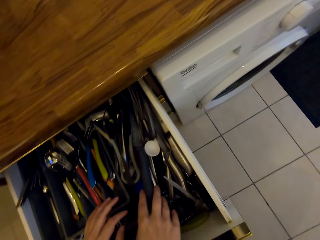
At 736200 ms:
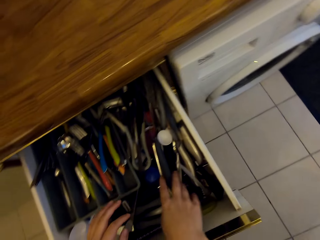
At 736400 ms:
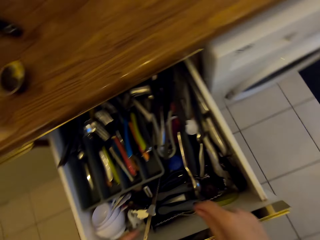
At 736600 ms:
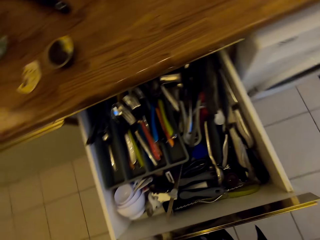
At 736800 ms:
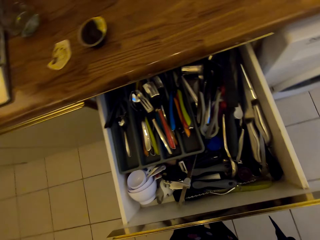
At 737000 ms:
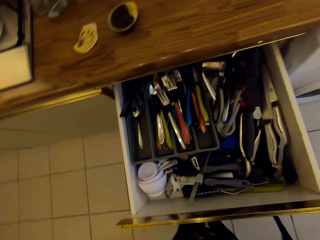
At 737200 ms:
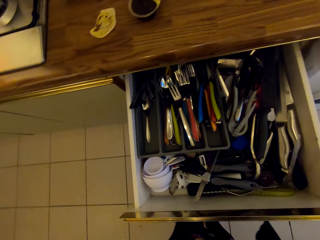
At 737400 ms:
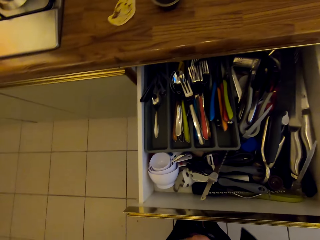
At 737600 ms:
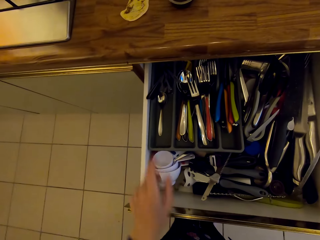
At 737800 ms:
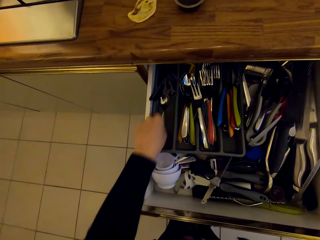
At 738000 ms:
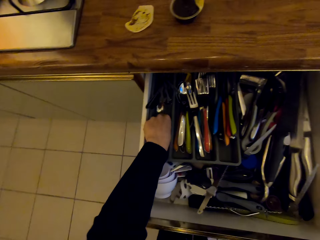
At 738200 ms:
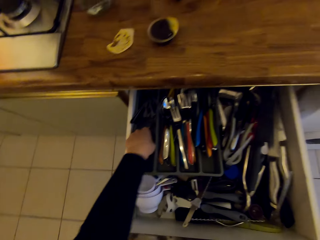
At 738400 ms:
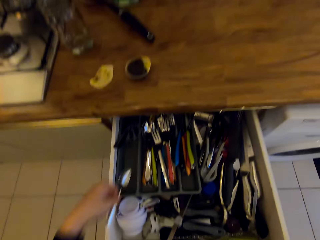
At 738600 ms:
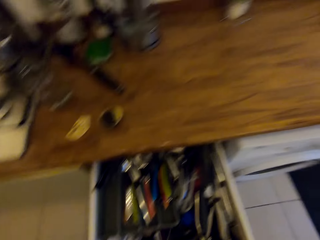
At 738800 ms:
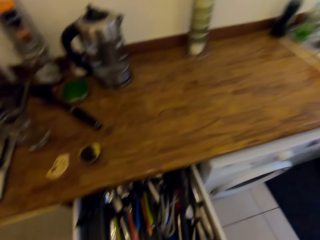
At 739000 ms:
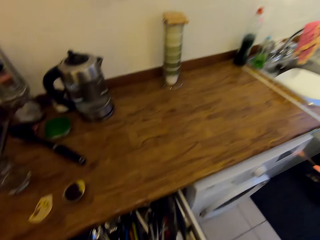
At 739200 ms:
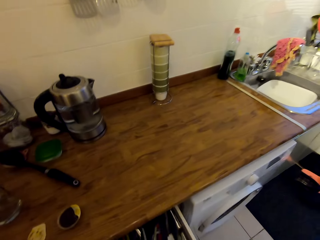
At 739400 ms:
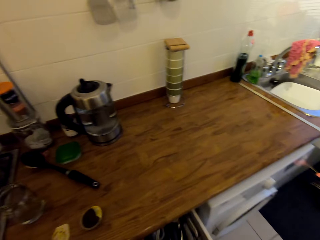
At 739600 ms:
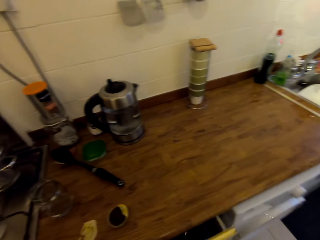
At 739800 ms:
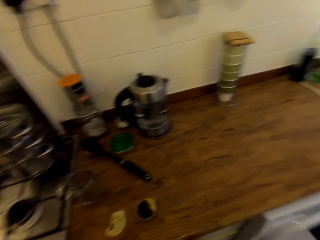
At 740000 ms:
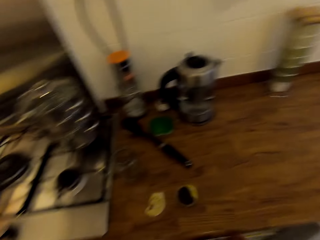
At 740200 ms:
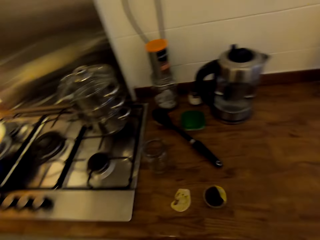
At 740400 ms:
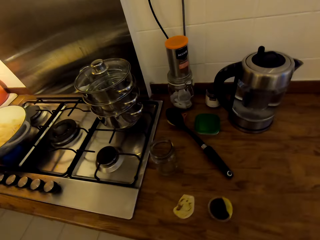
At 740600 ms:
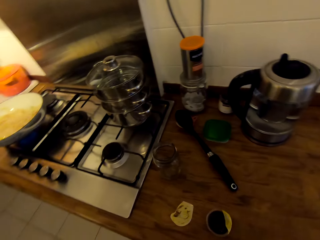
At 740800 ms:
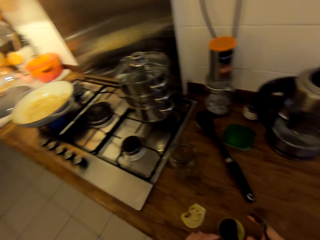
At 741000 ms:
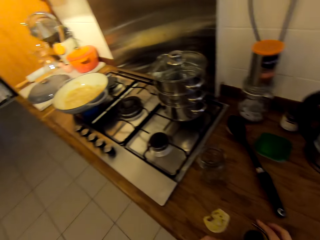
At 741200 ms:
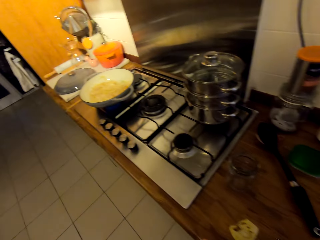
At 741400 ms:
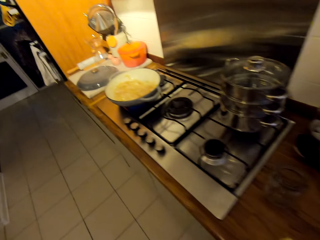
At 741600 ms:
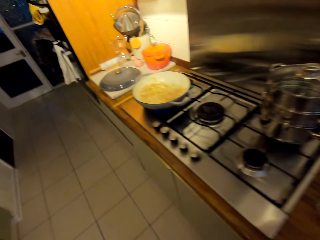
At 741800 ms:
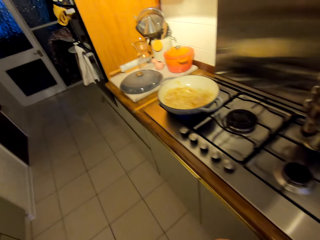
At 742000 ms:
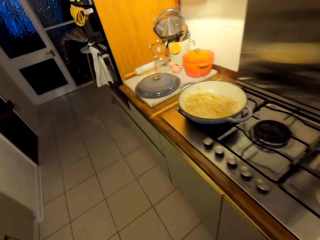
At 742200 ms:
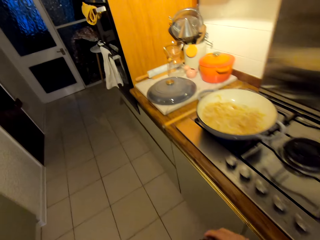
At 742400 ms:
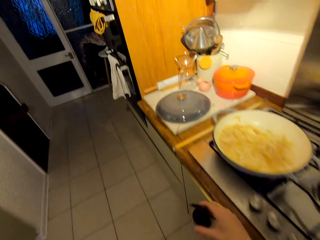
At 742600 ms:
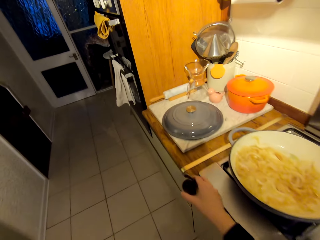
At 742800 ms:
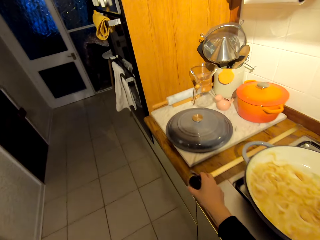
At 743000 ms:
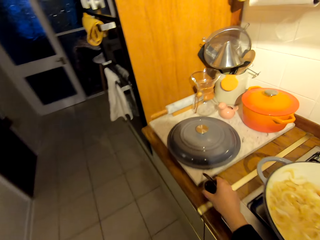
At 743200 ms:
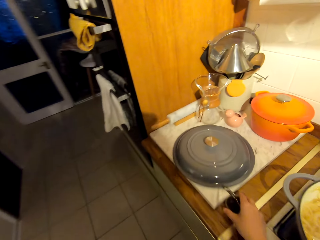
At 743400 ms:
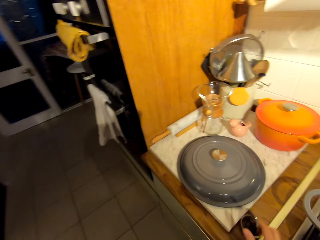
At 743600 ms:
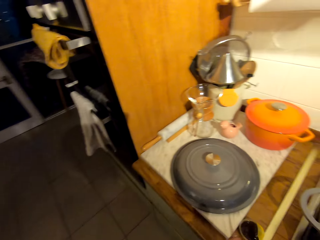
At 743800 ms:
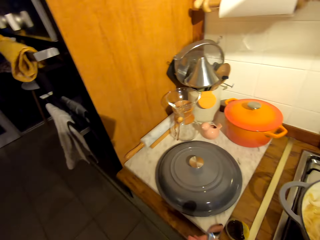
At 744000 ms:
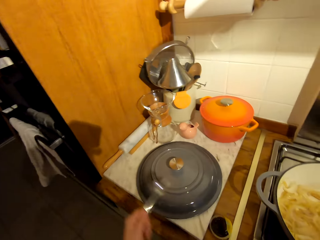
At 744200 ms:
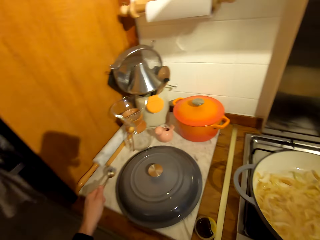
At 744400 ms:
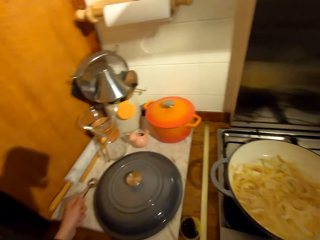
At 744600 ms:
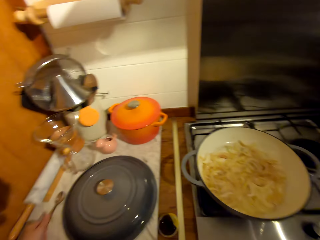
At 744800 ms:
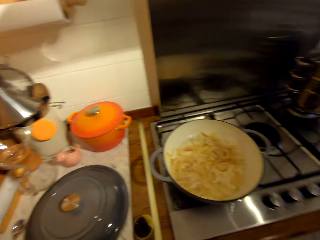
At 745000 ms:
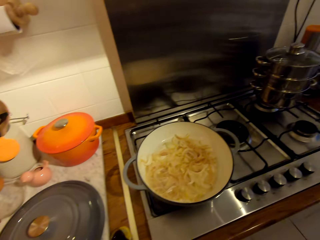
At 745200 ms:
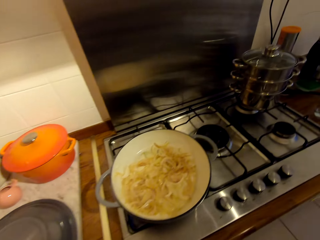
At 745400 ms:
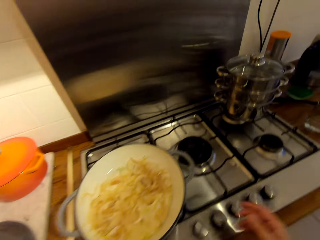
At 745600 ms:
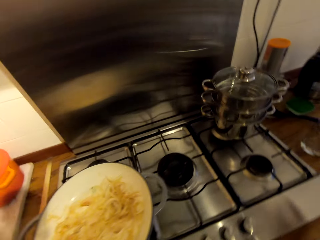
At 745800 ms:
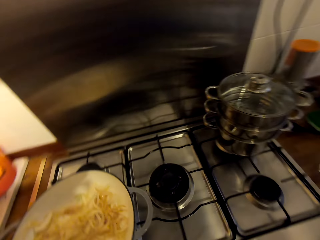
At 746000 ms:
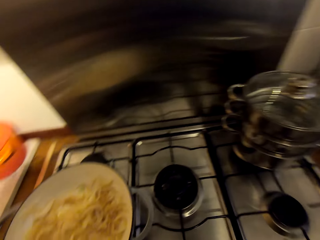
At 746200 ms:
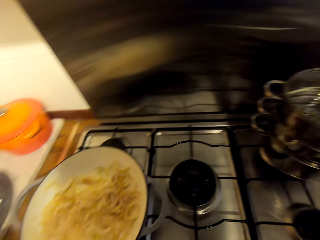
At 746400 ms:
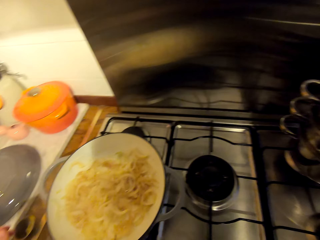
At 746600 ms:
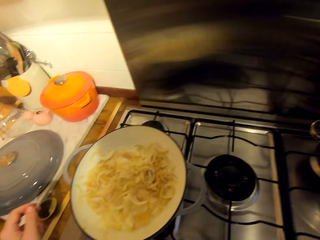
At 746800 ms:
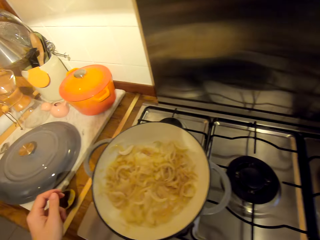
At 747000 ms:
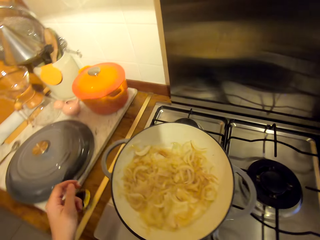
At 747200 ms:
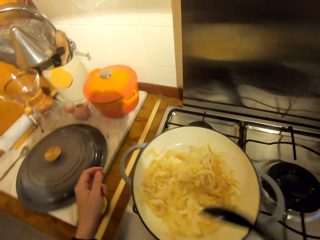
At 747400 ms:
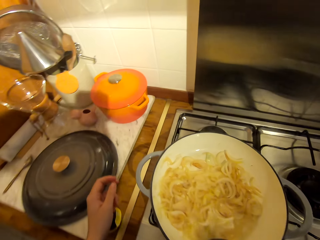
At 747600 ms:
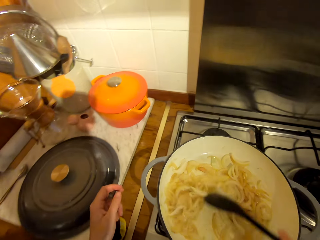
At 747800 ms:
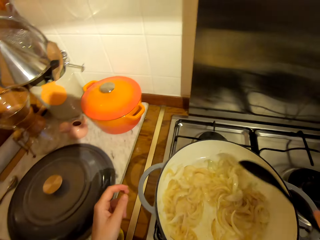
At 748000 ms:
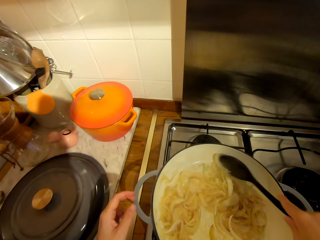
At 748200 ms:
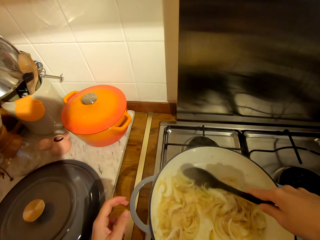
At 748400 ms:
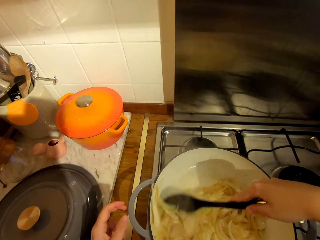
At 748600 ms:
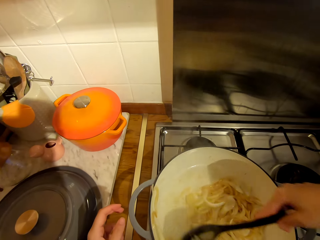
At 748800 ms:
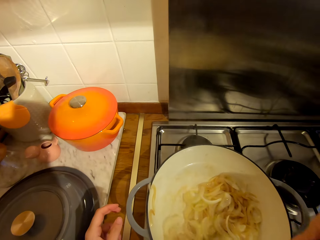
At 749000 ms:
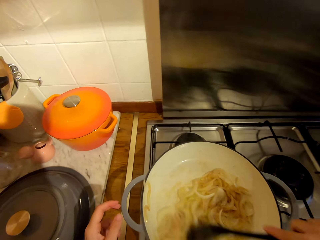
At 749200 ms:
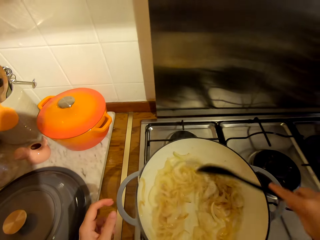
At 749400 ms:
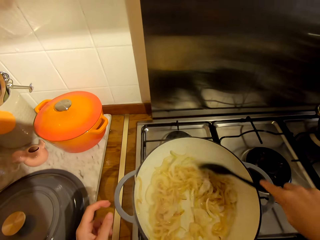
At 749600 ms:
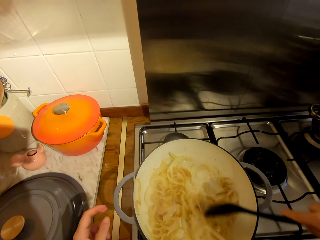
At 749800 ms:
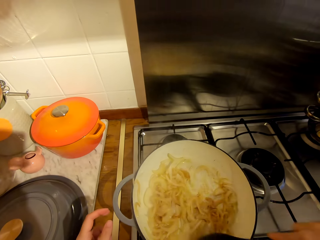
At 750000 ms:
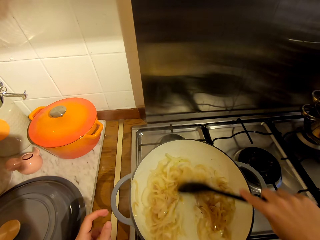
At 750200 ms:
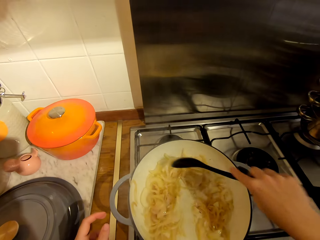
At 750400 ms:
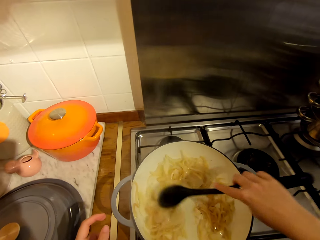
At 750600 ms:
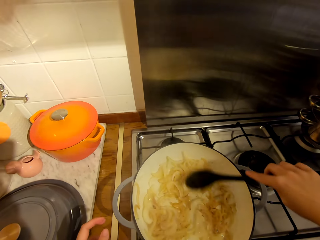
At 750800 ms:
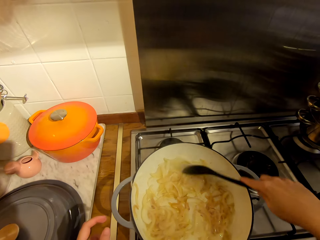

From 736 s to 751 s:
The camera wearer picks up a spoon from the drawer. They close the drawer. They walk towards the cooker. They place the container on the counter. They place the spoon on the counter. They turn around the kitchen. They stir the onions with the spoon.

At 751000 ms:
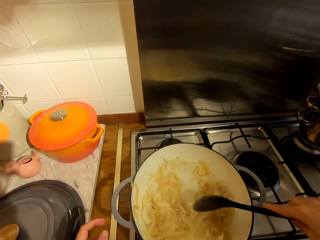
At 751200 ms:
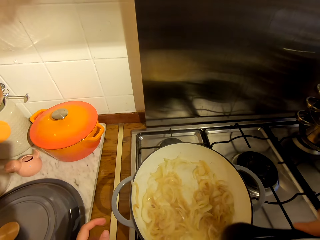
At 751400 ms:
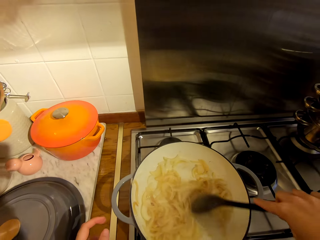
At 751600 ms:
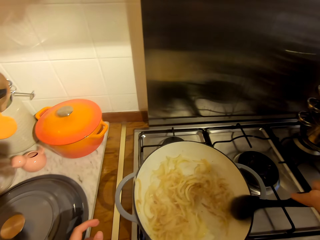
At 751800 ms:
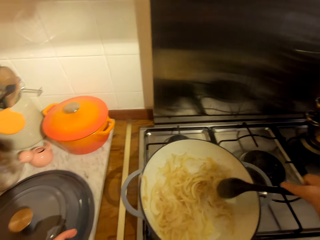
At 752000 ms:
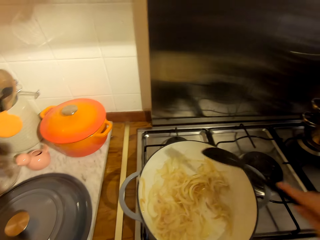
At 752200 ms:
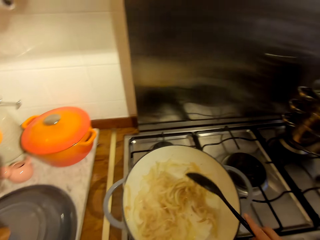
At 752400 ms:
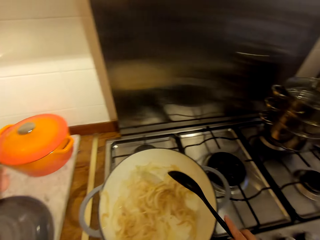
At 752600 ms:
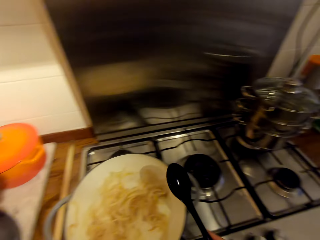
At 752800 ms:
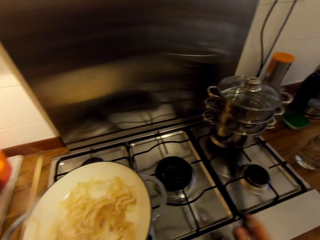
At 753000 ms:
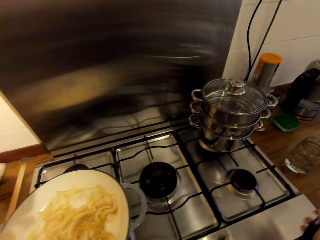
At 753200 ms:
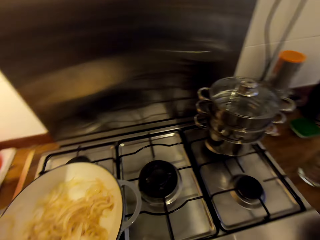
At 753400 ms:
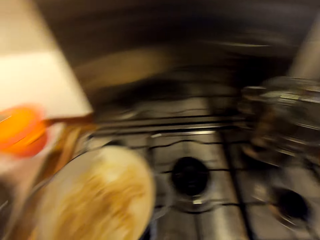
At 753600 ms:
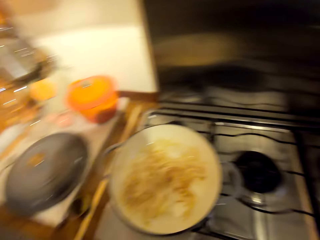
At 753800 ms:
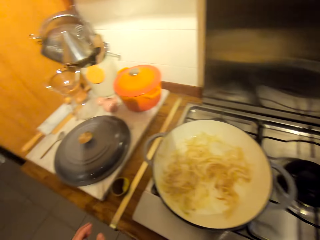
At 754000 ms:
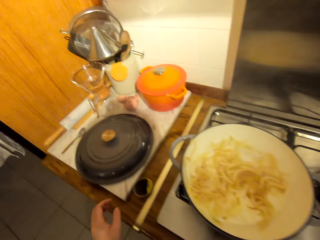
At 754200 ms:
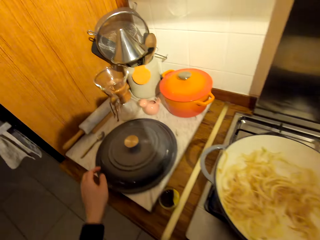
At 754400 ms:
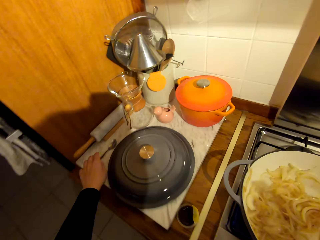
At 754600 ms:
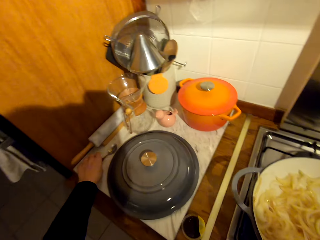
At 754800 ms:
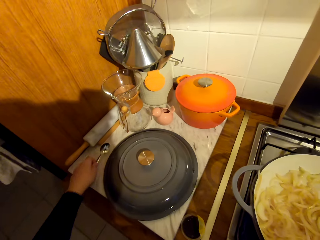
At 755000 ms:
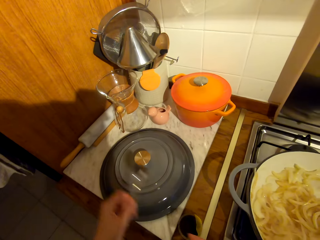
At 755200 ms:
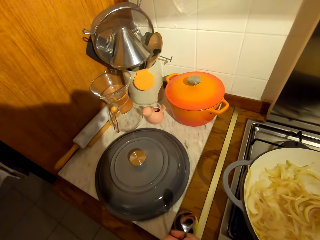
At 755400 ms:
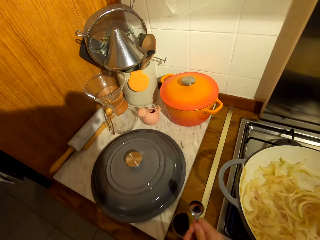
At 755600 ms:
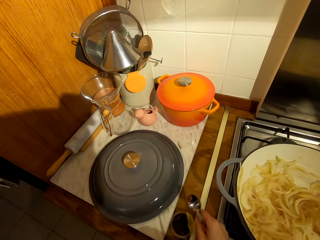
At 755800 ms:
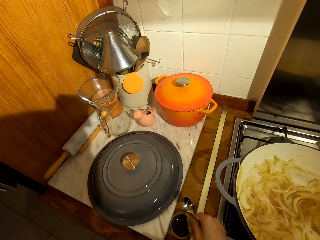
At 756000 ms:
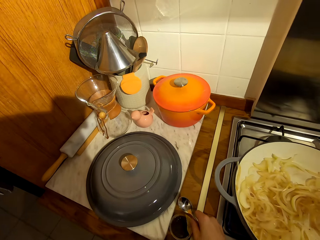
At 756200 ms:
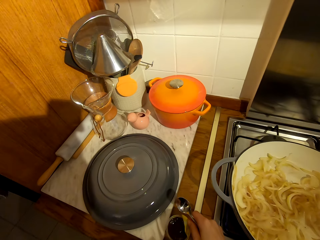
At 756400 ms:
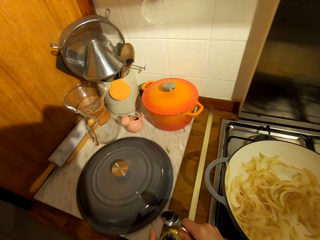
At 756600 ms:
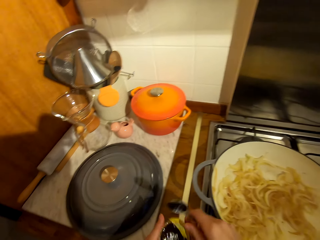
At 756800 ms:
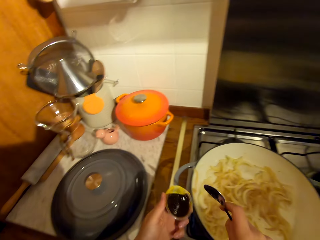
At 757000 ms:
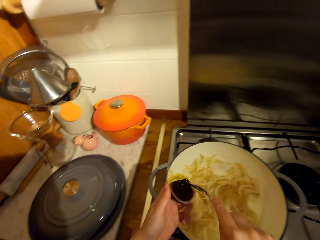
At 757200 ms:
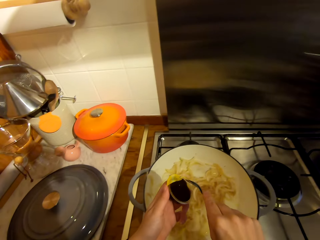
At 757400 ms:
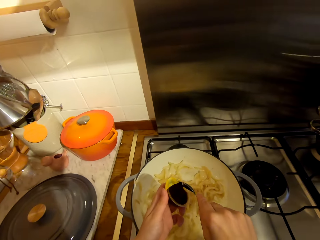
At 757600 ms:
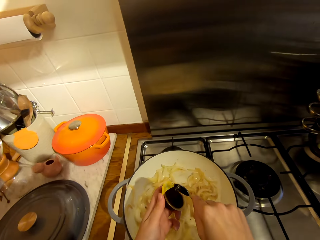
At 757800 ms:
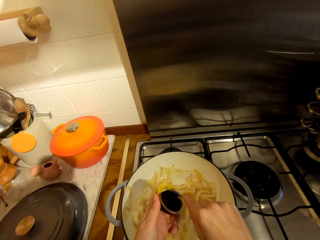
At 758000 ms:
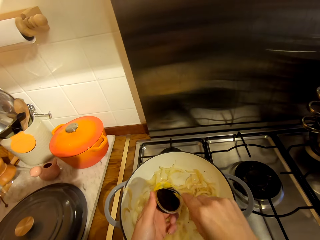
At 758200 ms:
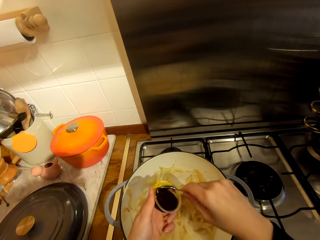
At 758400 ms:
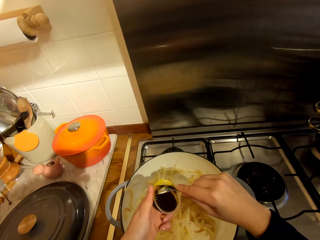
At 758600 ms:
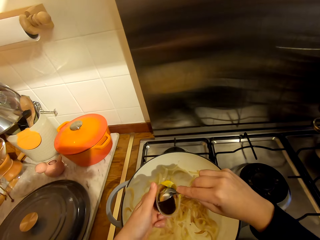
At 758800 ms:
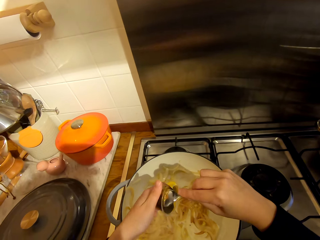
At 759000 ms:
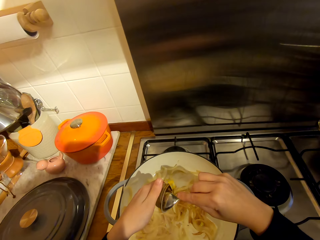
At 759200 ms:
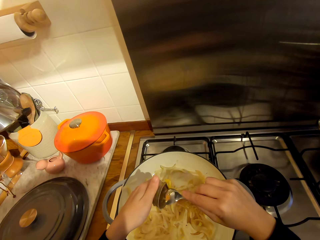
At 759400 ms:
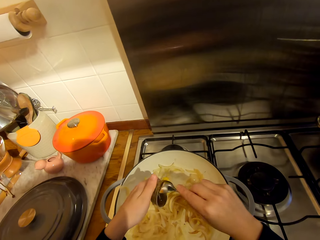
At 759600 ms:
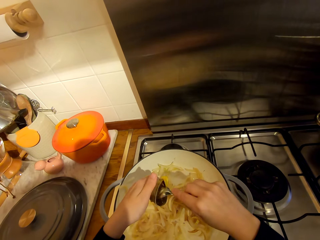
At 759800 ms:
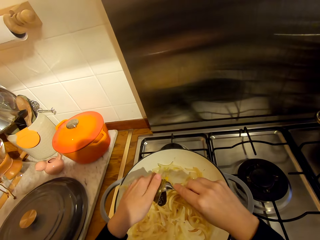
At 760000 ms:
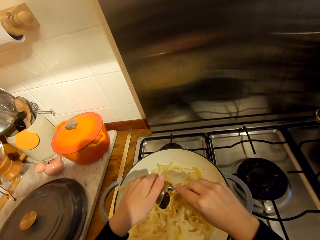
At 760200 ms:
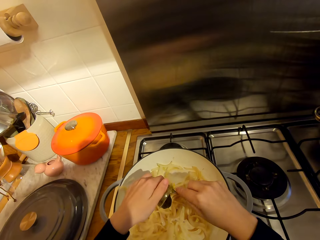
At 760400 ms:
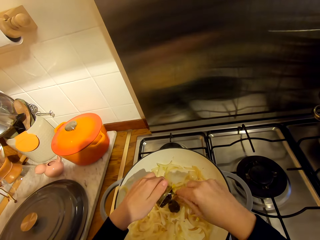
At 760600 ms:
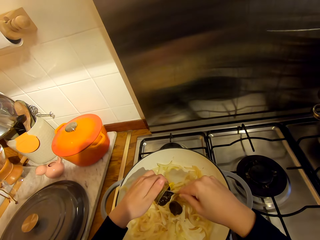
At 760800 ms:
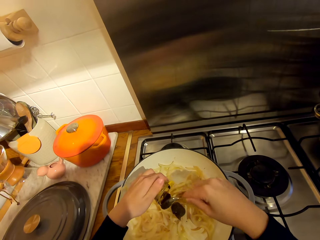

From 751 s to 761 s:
The camera wearer hits the spoon or cooking stick on the pot's edge. She places the cooking stick on the counter. She walks around the kitchen. She picks up another spoon from the counter. She picks up a food color can or container from the counter. She places the container in her left hand. She serves the paste into the pot with the spoon. She scoops the food color with the spoon.
